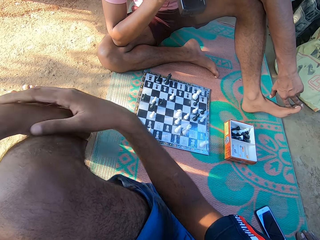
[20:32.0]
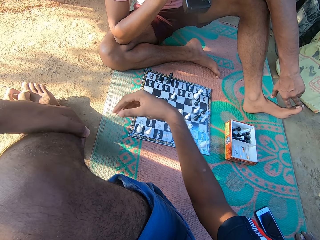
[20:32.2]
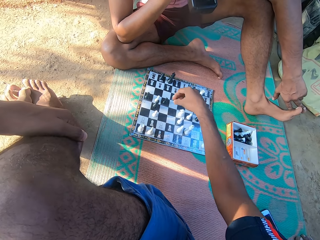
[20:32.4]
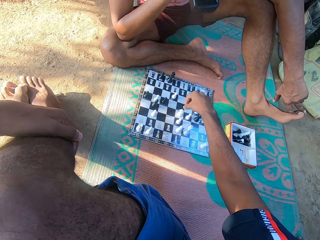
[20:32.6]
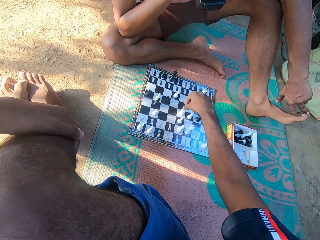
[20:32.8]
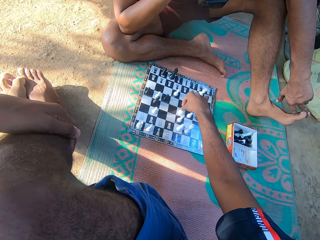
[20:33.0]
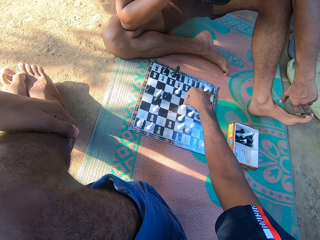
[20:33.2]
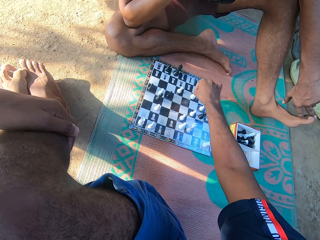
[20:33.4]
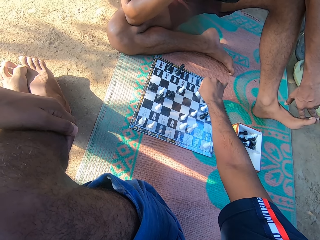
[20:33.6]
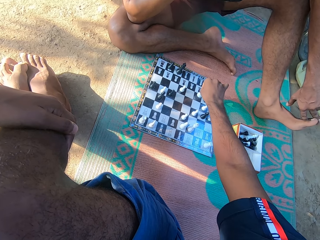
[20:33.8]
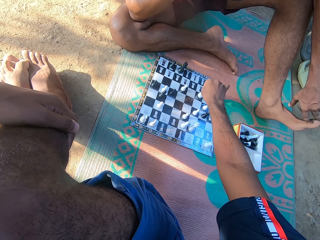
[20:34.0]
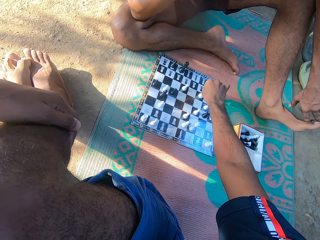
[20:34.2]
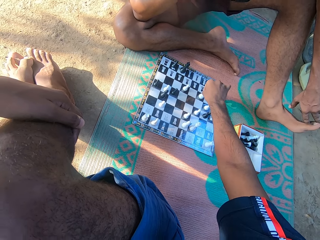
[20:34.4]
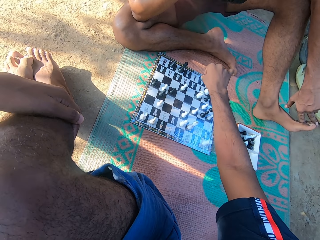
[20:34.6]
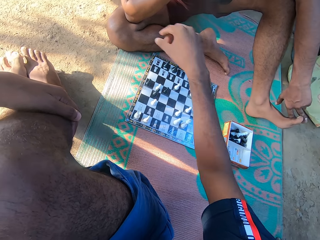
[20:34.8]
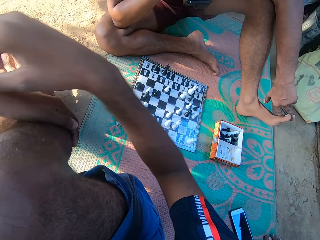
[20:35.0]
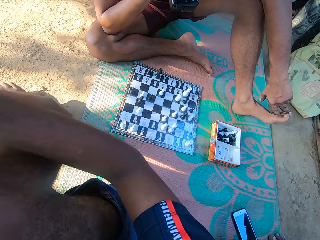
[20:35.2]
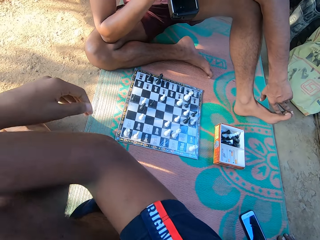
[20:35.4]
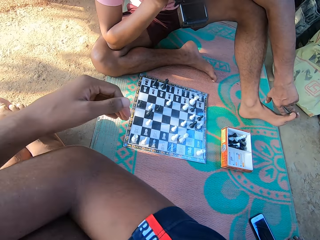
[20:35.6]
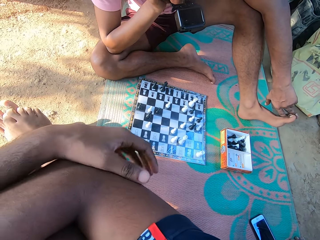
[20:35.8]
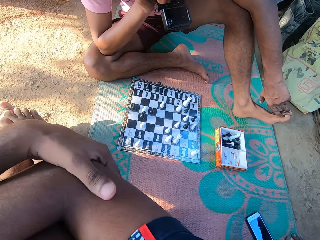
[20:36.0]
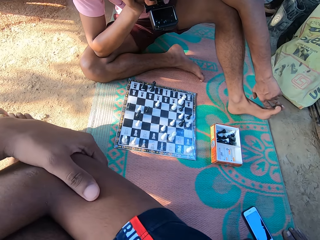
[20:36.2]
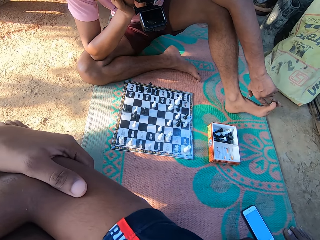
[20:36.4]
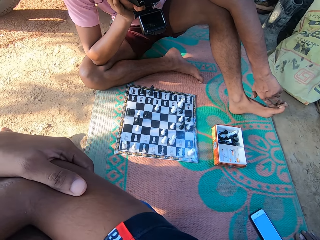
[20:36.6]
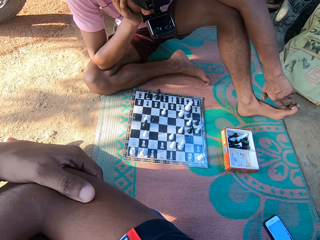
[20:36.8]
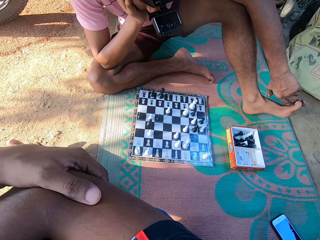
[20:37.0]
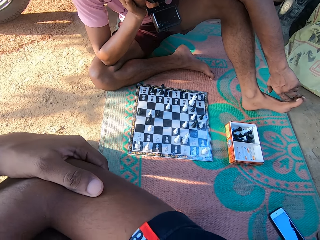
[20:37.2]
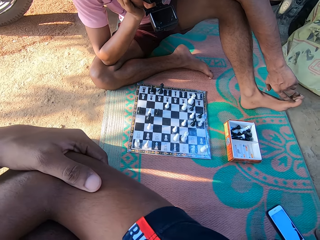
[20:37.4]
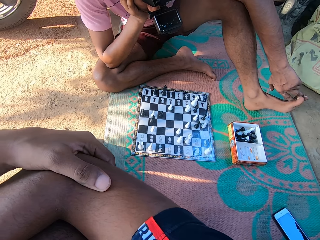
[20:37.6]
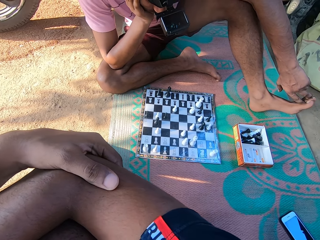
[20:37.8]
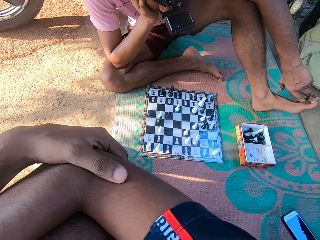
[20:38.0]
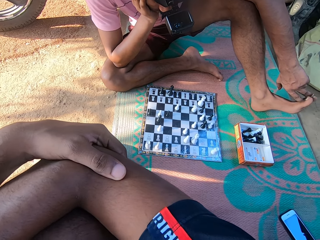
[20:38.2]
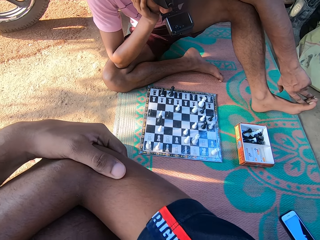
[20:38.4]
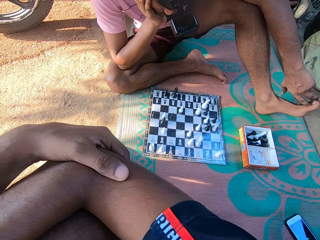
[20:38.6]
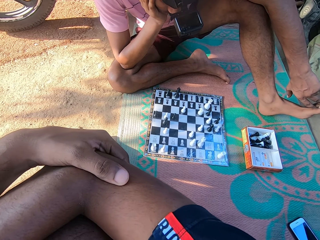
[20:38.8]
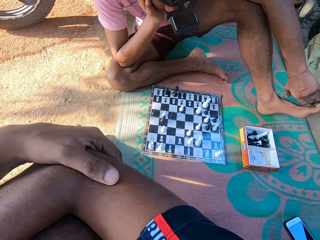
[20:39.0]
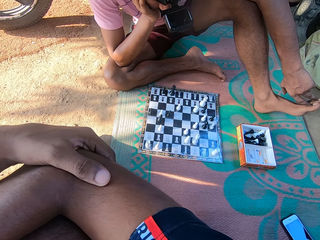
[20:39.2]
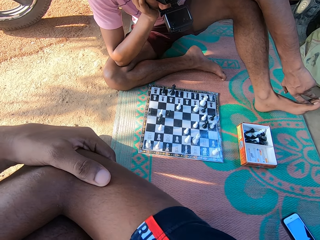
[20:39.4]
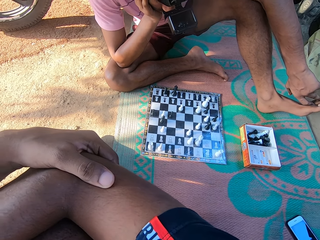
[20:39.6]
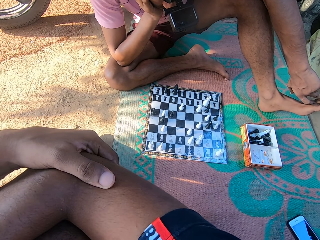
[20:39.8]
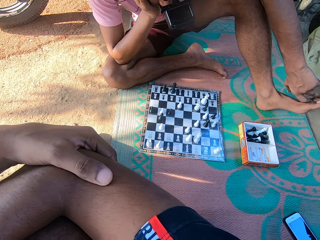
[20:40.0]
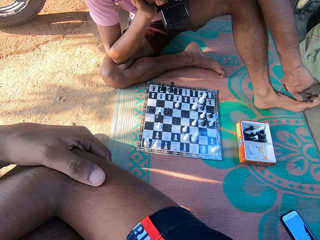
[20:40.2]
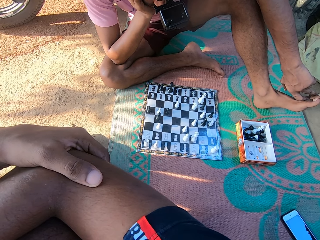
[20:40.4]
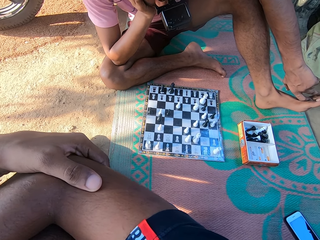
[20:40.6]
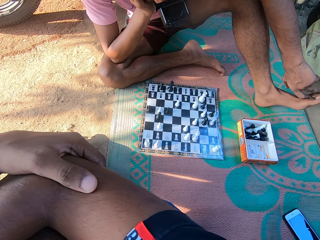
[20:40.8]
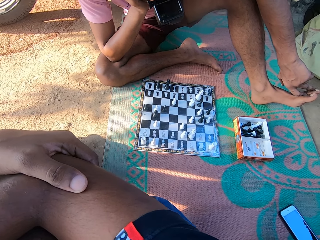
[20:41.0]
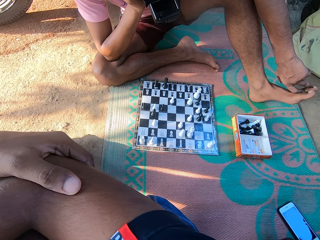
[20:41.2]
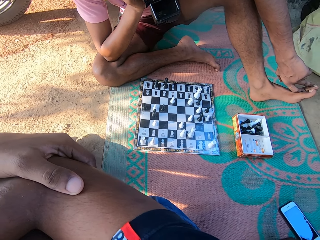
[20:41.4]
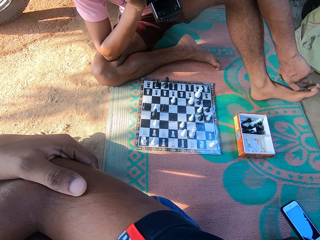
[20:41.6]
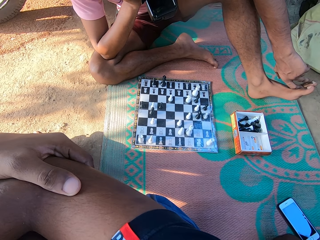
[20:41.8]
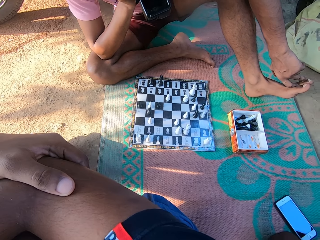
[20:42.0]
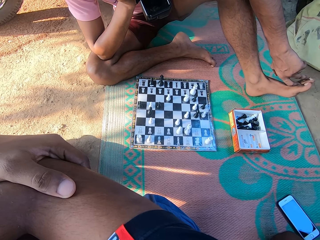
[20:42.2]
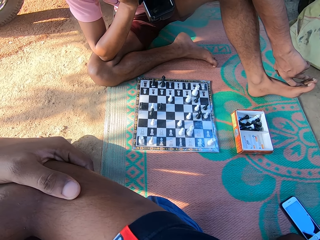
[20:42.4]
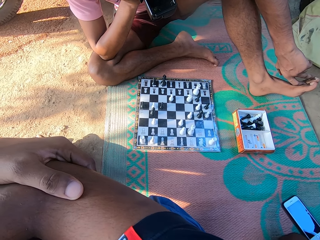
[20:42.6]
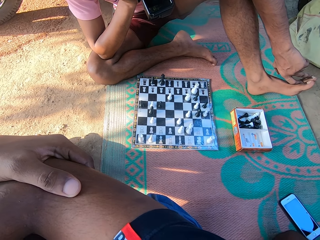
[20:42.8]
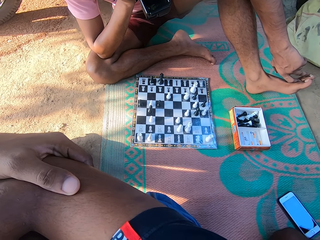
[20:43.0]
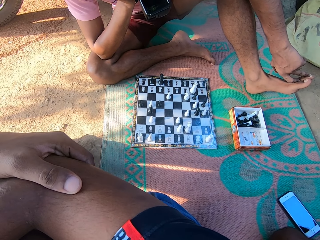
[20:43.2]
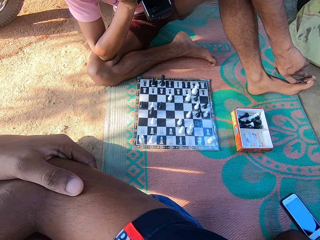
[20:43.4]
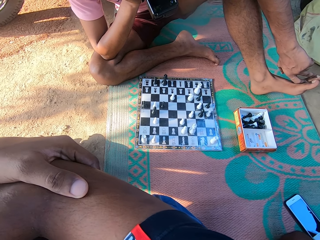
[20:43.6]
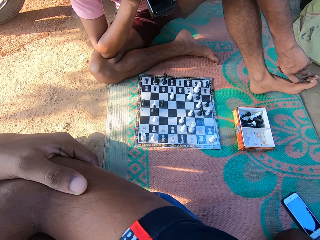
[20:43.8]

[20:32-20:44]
The camera wearer plays the draft. They stare on the checkerboard. A man stares on the checkerboard.

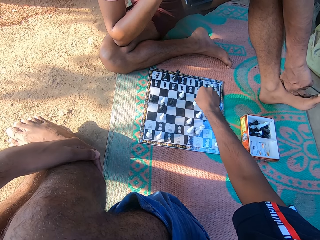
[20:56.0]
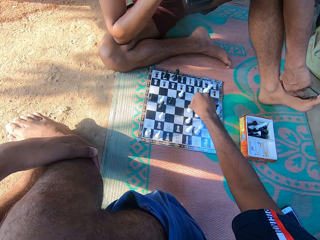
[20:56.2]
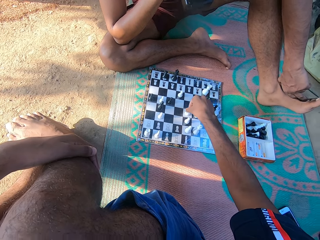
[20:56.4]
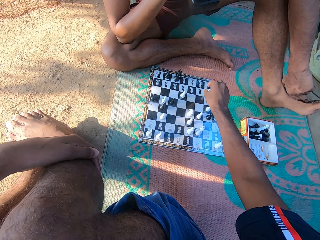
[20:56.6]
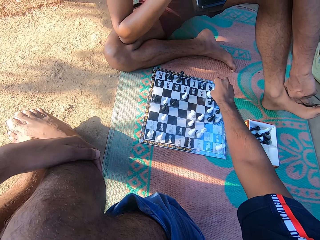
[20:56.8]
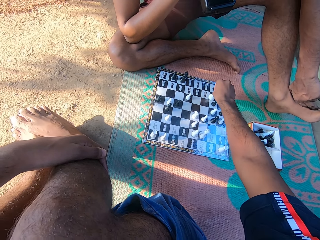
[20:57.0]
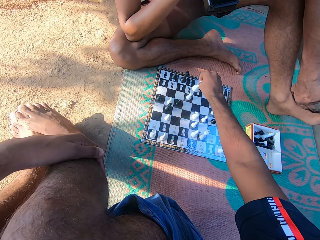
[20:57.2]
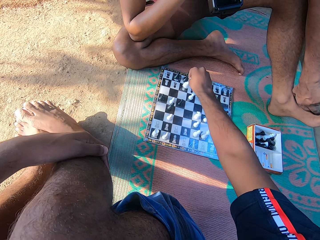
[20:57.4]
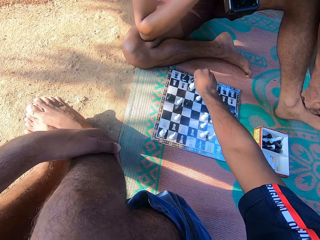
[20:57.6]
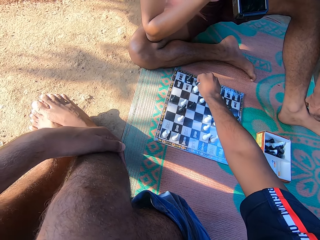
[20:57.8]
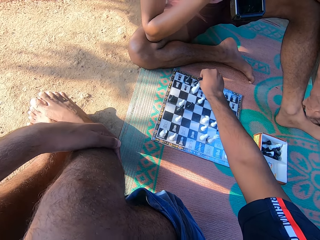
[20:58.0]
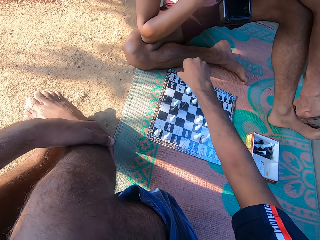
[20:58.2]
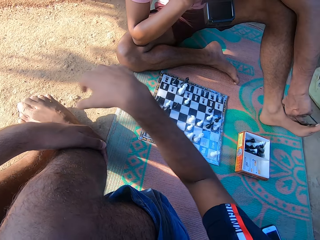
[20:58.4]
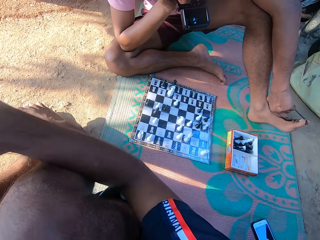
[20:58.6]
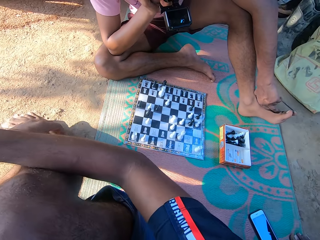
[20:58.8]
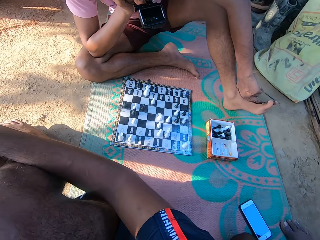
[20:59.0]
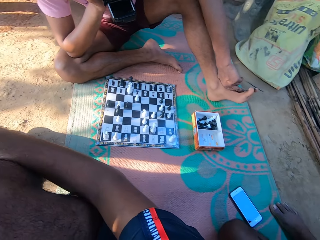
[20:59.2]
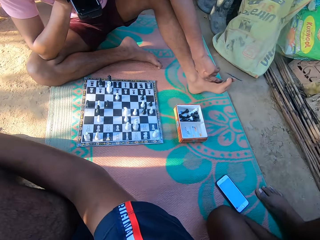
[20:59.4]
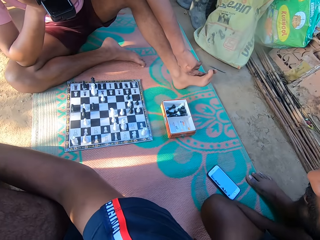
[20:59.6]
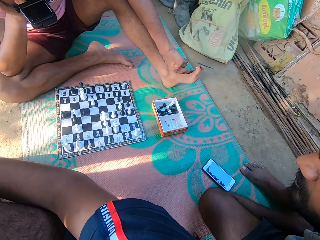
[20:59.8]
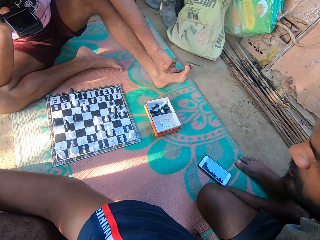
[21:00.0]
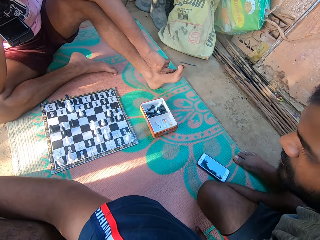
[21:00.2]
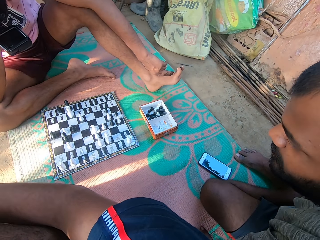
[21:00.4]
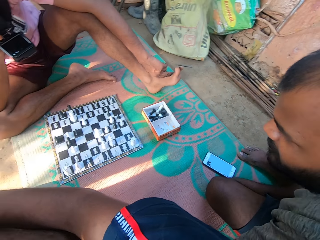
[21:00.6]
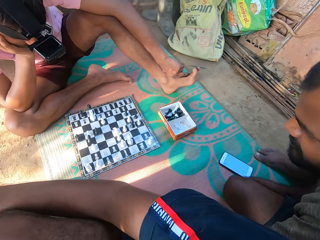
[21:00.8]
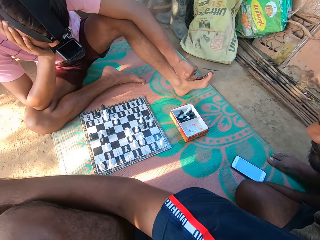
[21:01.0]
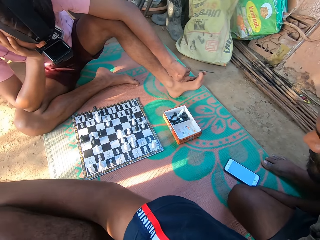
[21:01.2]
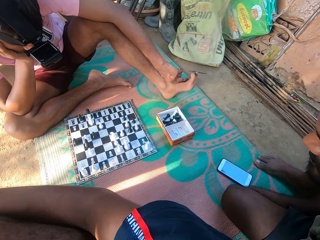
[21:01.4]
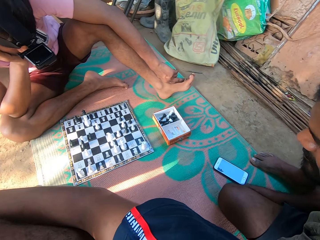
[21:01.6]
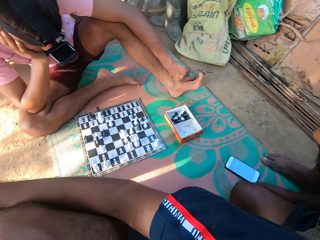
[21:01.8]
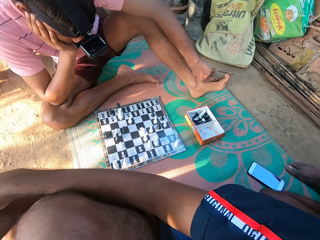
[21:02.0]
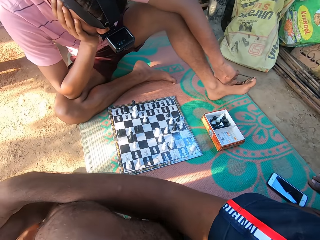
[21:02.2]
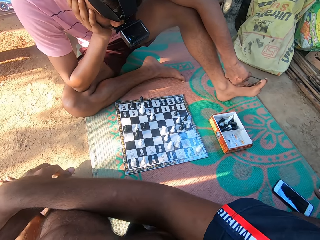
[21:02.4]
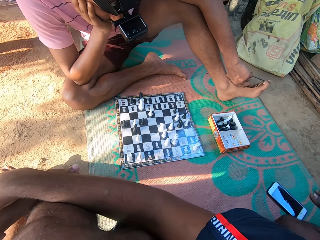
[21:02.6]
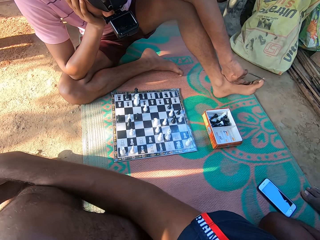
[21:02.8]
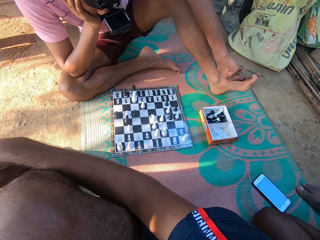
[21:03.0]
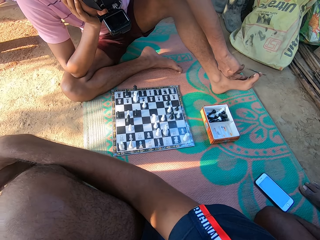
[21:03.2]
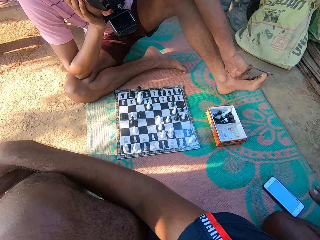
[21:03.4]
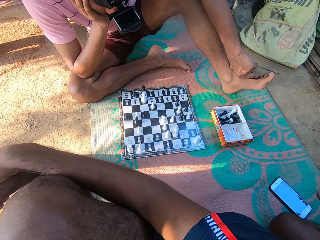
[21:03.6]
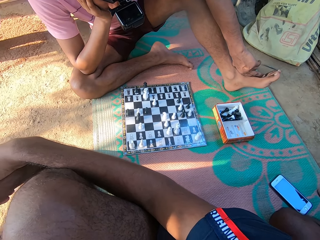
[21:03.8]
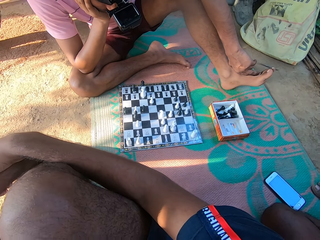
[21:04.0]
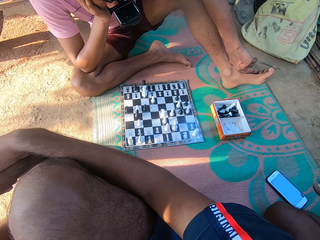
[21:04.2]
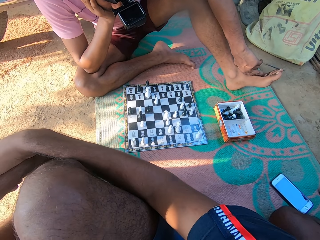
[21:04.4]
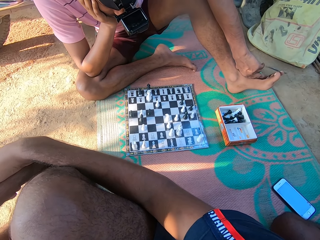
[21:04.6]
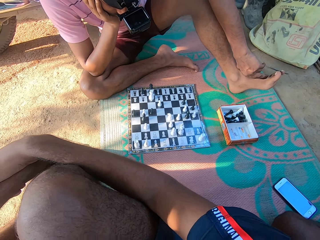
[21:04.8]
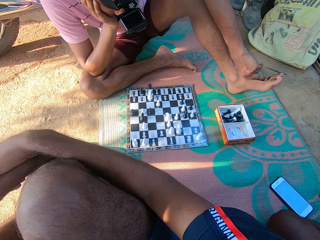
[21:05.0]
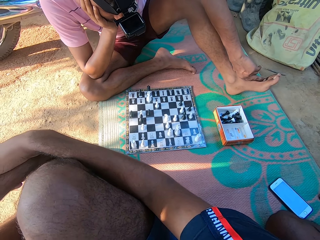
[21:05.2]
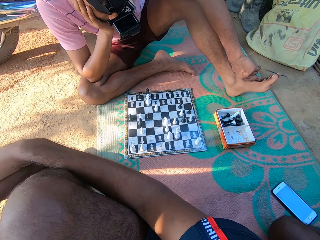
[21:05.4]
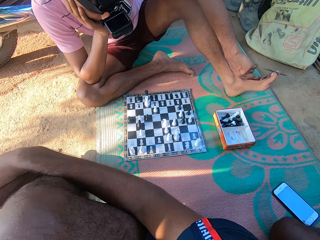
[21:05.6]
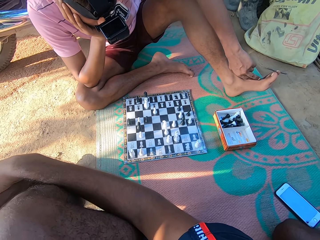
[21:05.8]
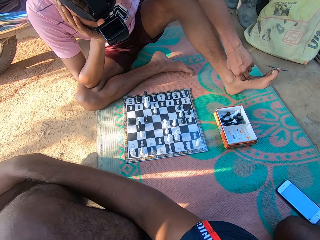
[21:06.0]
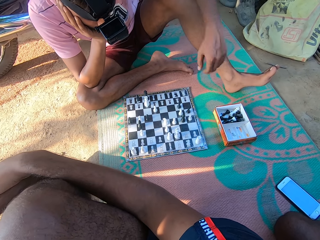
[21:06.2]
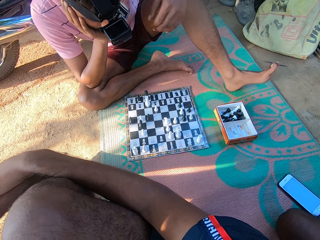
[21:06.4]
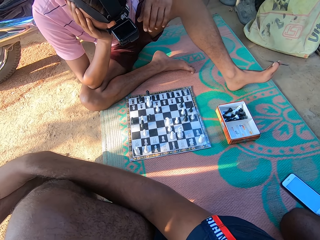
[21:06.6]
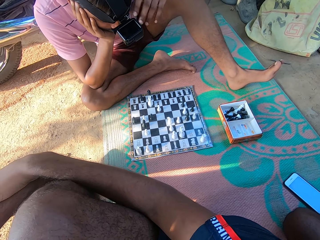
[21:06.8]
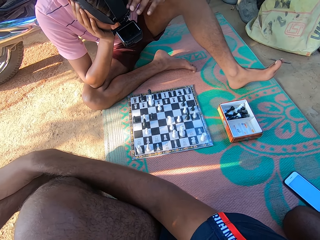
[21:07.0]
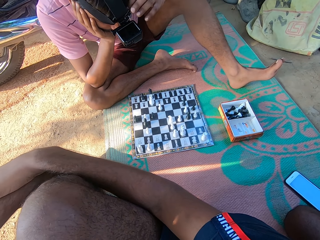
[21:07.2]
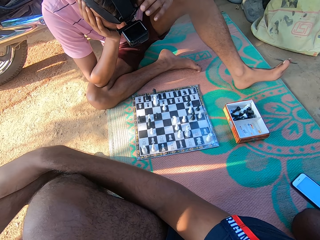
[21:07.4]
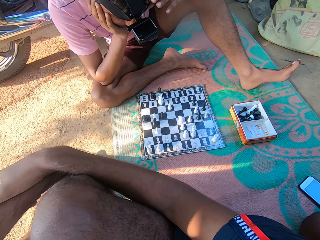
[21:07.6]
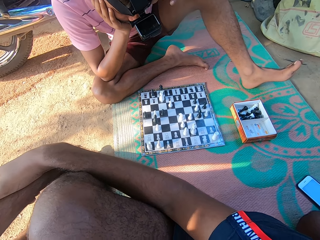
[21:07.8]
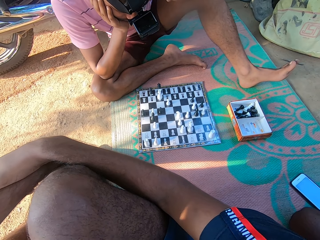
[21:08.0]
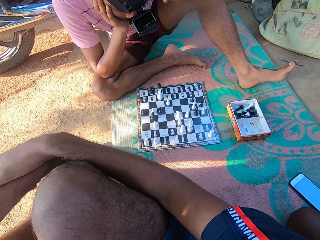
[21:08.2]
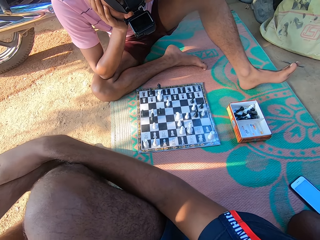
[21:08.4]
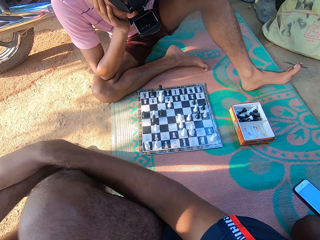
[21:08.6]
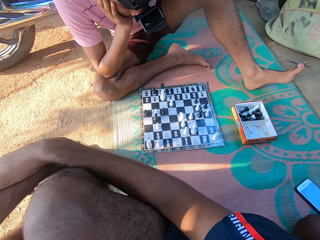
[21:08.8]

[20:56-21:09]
The camera wearer takes a turn in a chess game.
